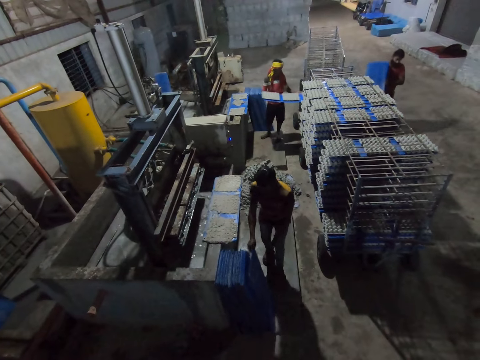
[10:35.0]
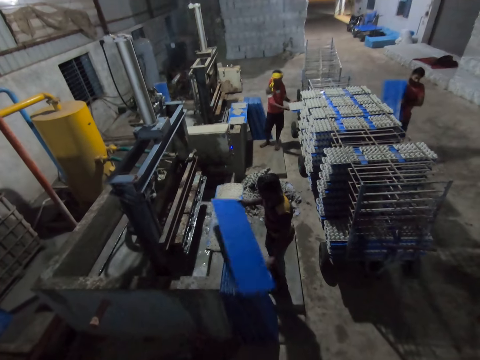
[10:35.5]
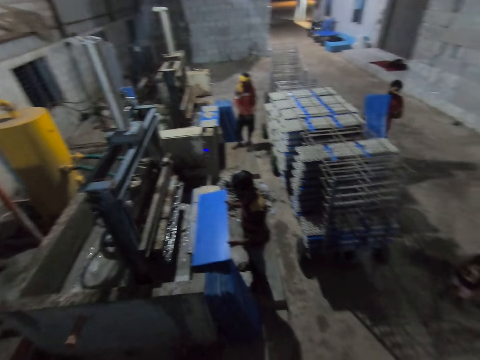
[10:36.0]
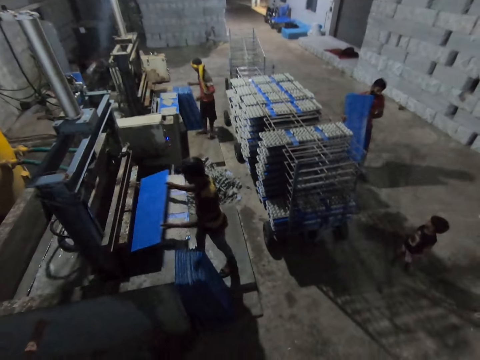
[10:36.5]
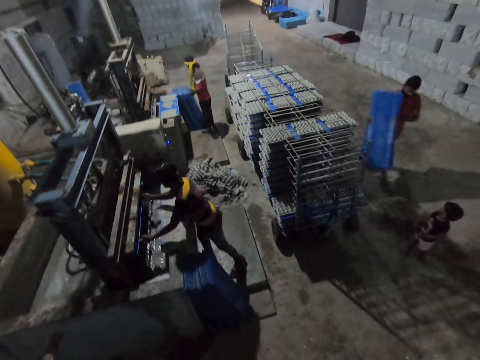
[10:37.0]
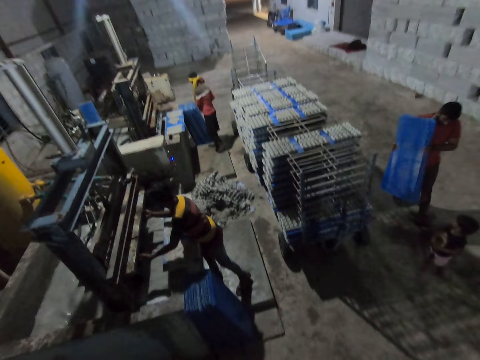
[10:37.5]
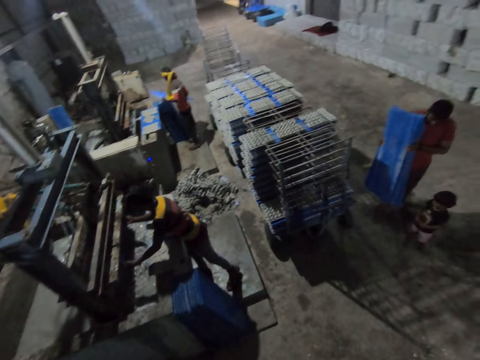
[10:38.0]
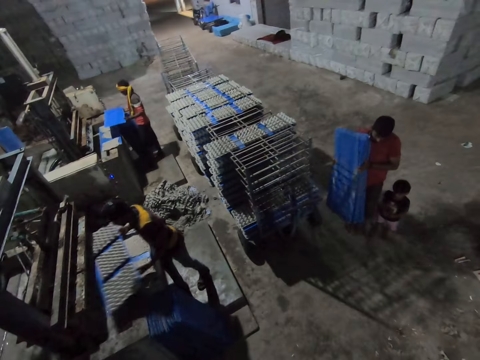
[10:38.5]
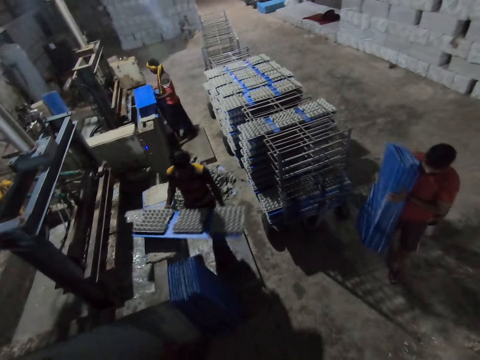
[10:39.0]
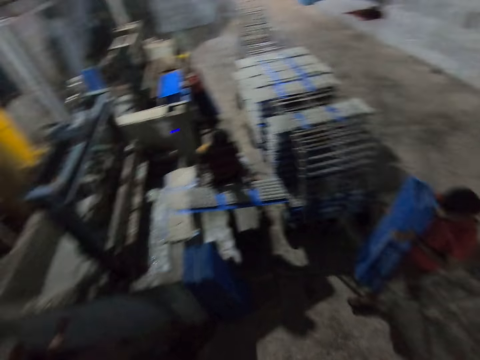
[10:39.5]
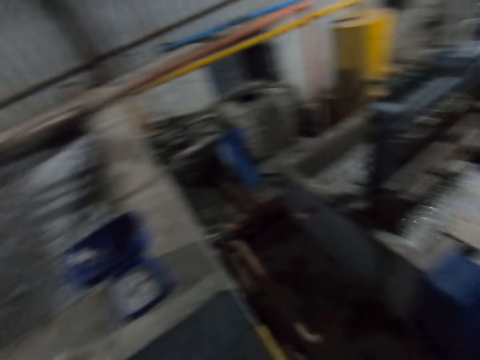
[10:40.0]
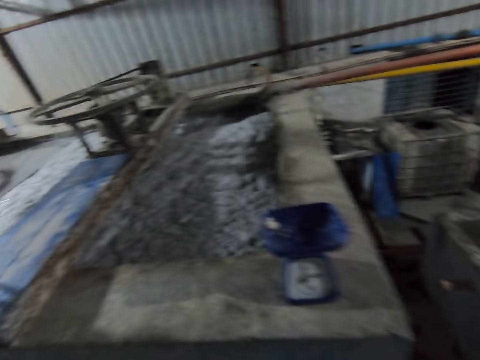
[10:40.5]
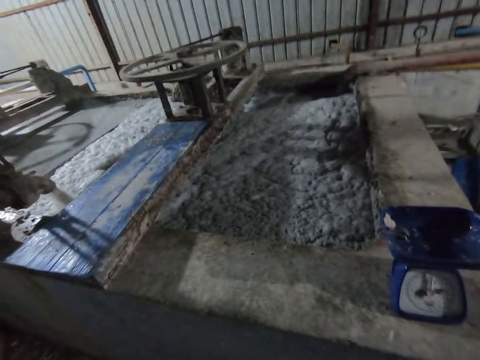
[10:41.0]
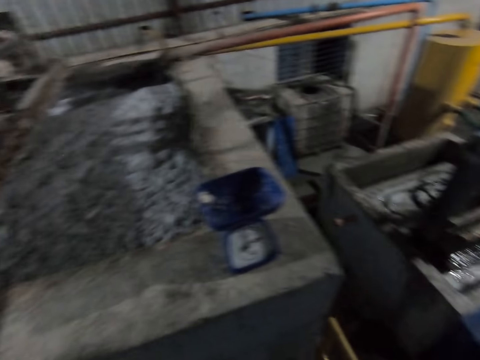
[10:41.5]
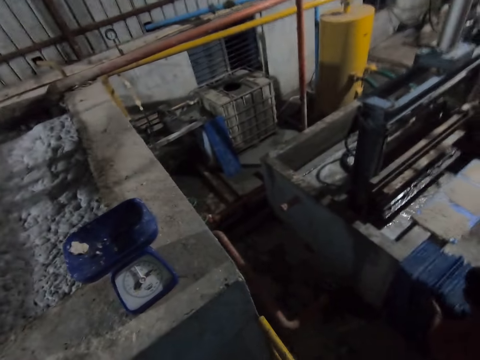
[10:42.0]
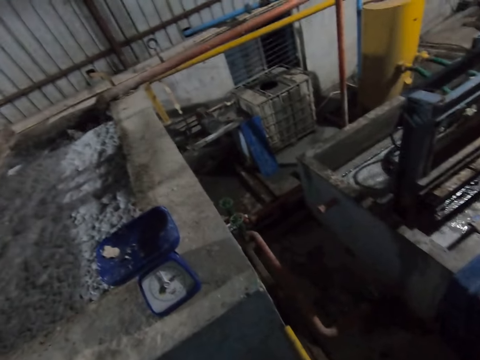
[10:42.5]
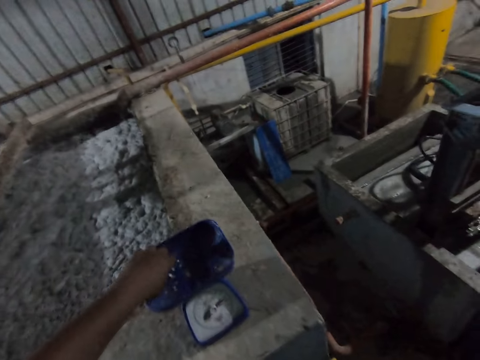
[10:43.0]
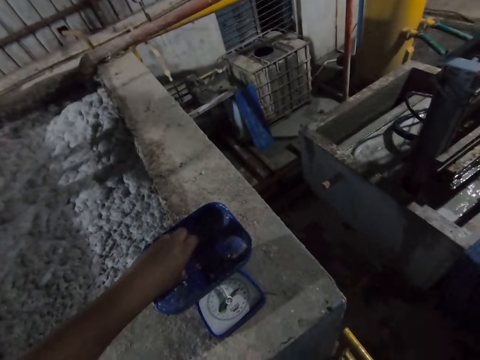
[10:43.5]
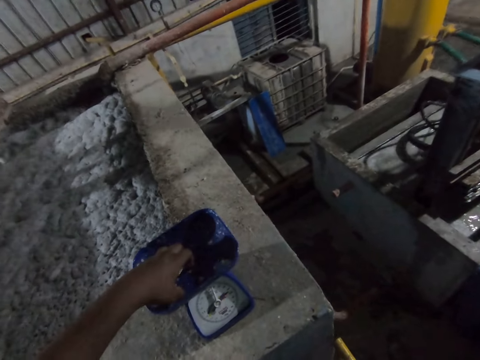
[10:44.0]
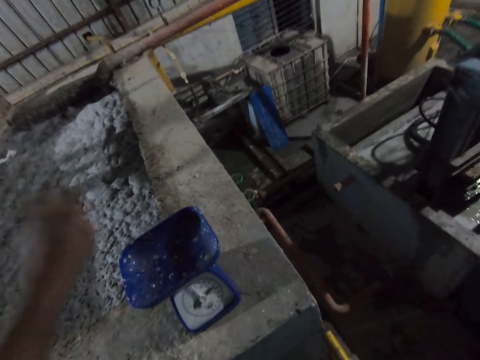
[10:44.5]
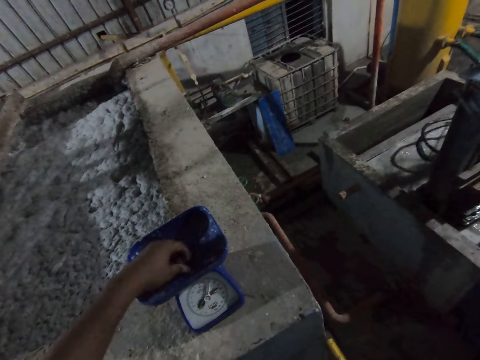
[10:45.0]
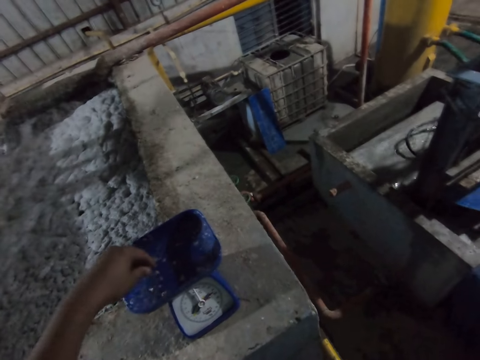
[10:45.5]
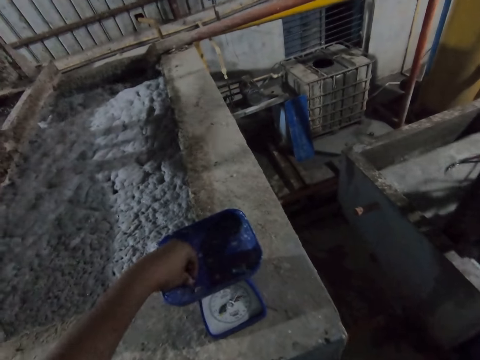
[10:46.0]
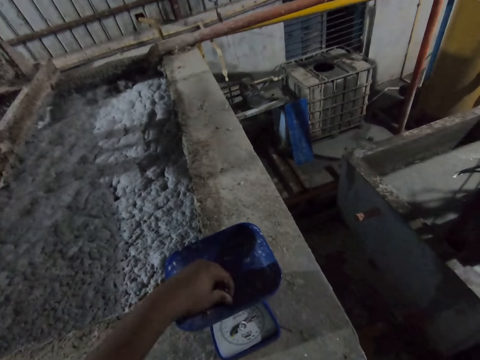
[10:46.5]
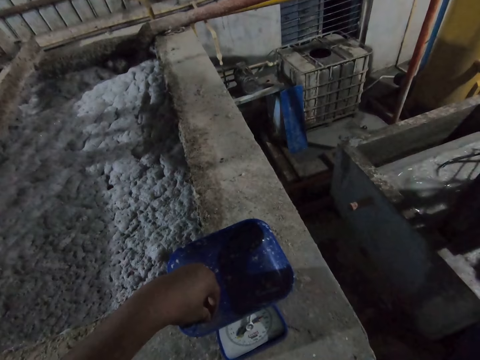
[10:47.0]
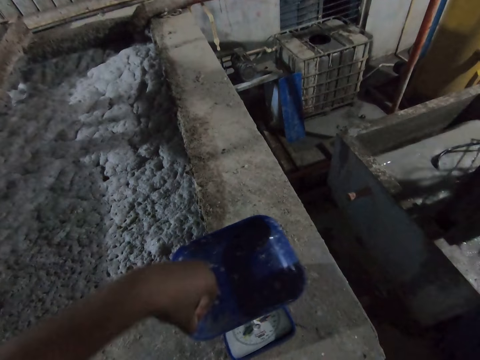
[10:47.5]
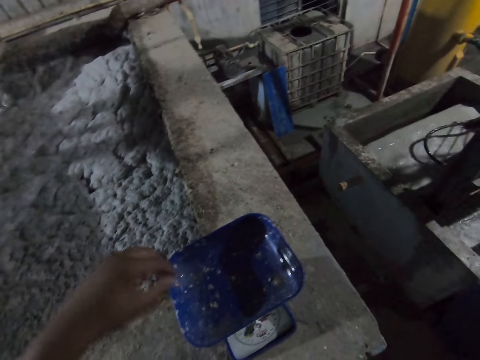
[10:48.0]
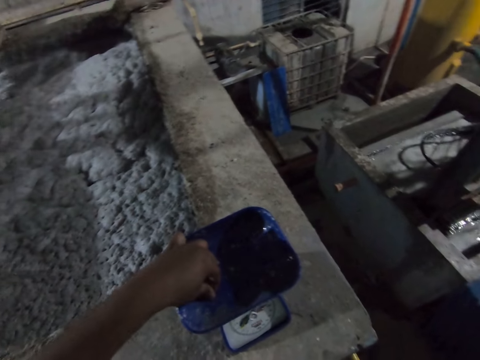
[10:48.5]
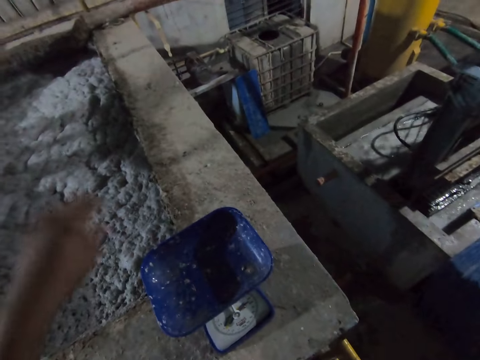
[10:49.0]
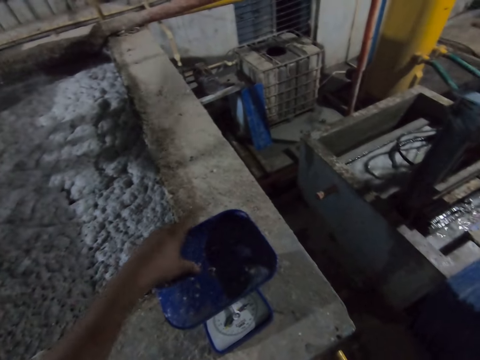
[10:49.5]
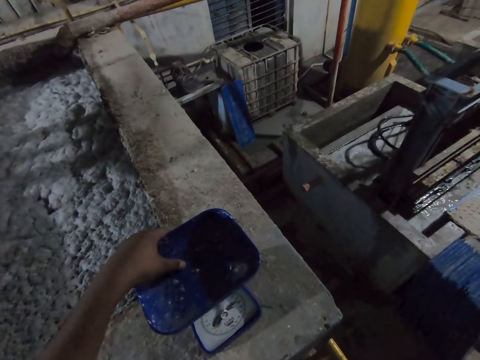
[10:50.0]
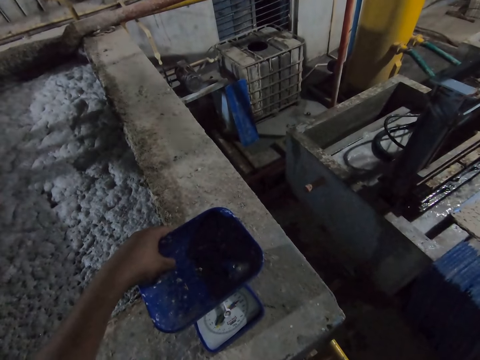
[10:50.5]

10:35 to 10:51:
A man walks towards another man. A third man drops the polypropylene plastic in the rack with both hands. The second man drops the polypropylene plastic on the egg crate making machine with both hands, picks the polypropylene plastic from the egg crate making machine with both hands, and puts the polypropylene plastic into the egg crate making machine with both hands. The third man picks the polypropylene plastic from the floor with both hands. The second man removes the polypropylene plastic from the egg crate making machine with both hands. The third man puts the polypropylene plastic into the egg crate making machine with both hands. The second man drops the polypropylene plastic in the rack with both hands. The camera wearer looks around. The first man drops the polypropylene plastic on the floor with both hands. The camera wearer picks some bits of paper from a weighing scale with his left hand. He throws the bits of paper in the egg crate making machine with his left hand. He picks some bits of paper from the weighing scale with his left hand. He throws the bits of paper in the egg crate making machine with his left hand. He picks some bits of paper from the weighing scale with his left hand. He throws the bits of paper in the egg crate making machine with his left hand. He picks some bits of paper from the weighing scale with his left hand.

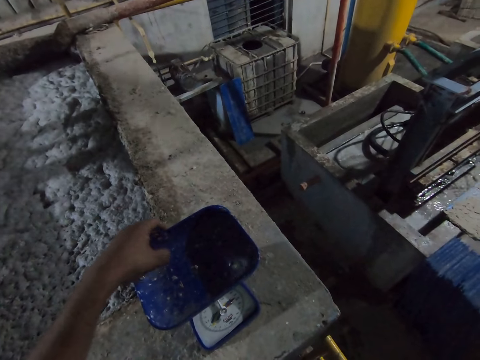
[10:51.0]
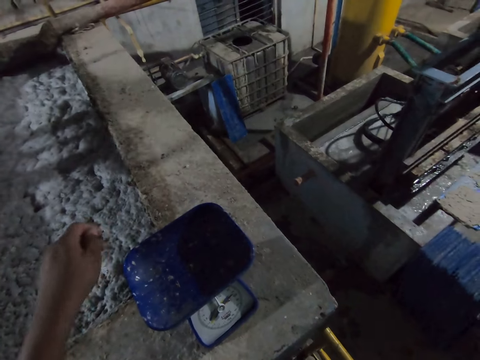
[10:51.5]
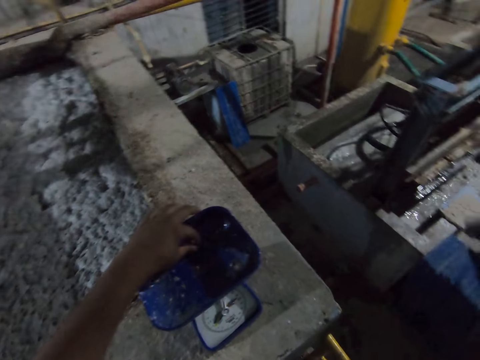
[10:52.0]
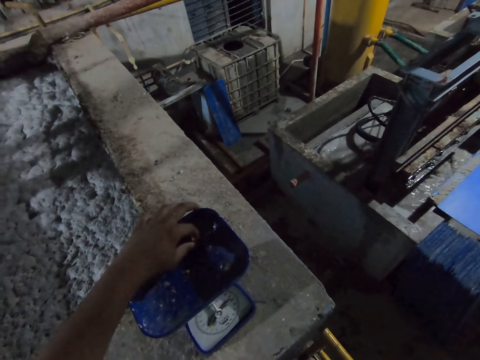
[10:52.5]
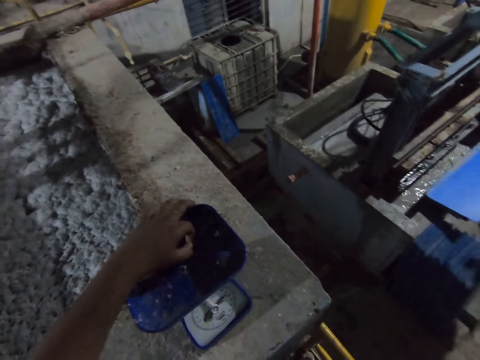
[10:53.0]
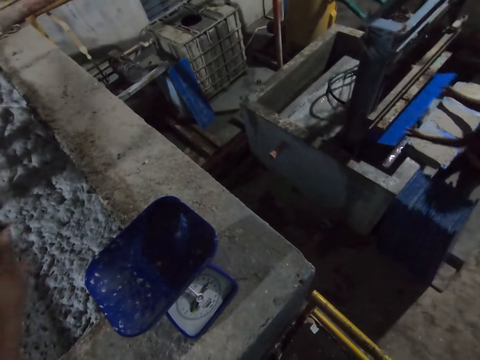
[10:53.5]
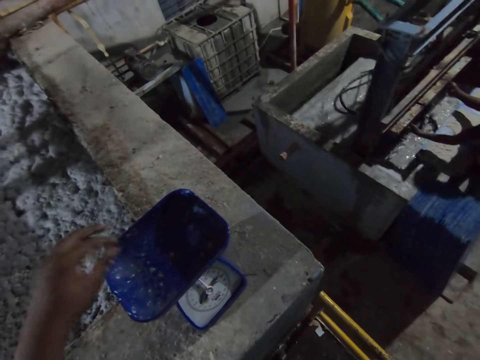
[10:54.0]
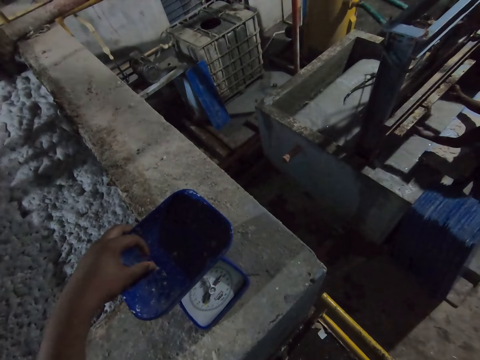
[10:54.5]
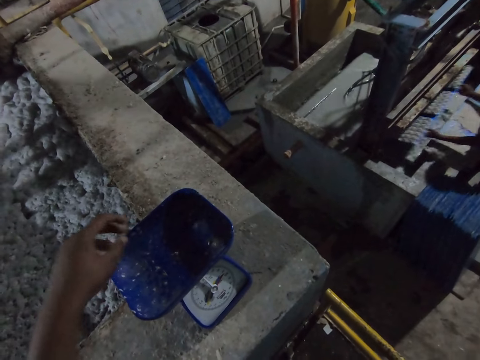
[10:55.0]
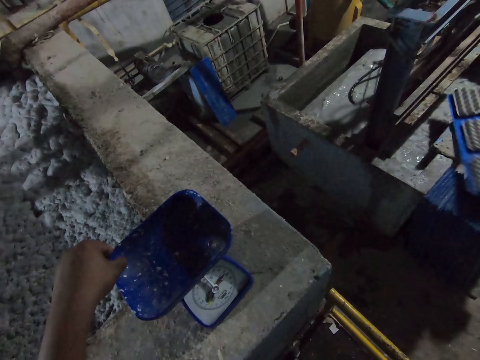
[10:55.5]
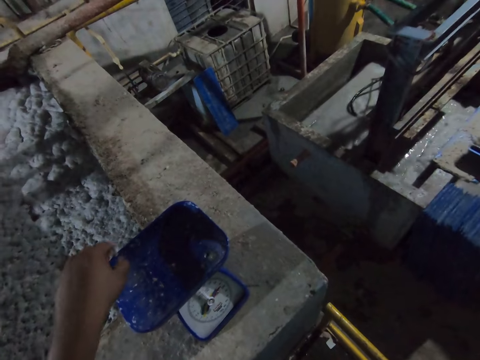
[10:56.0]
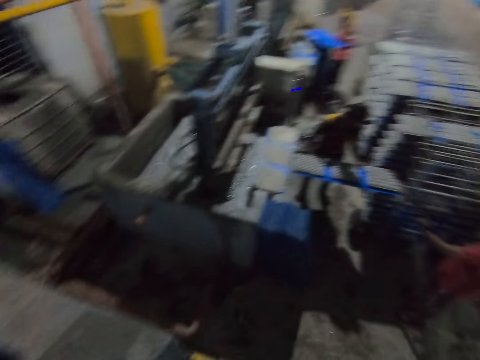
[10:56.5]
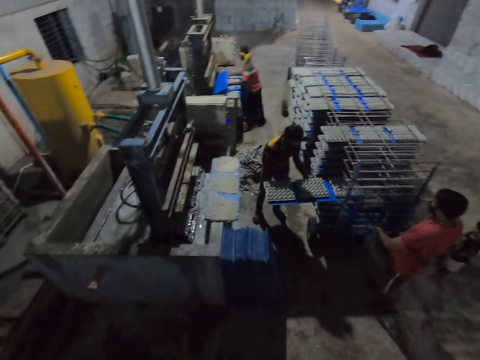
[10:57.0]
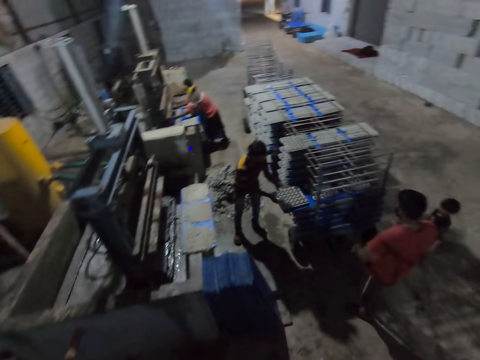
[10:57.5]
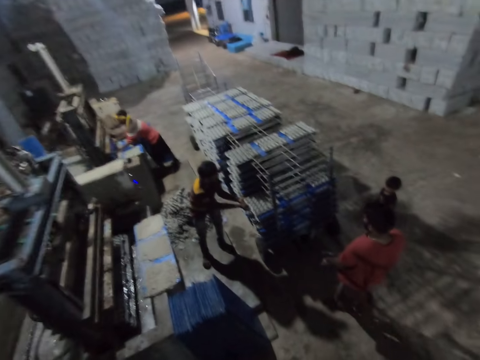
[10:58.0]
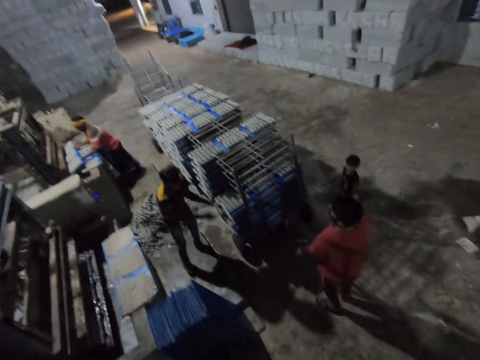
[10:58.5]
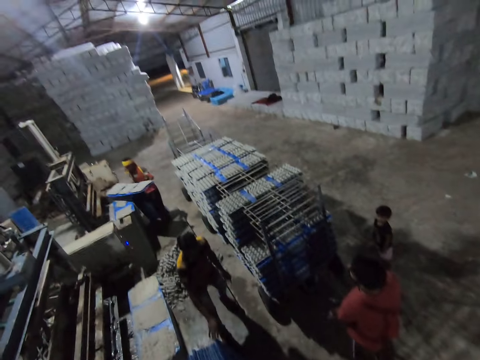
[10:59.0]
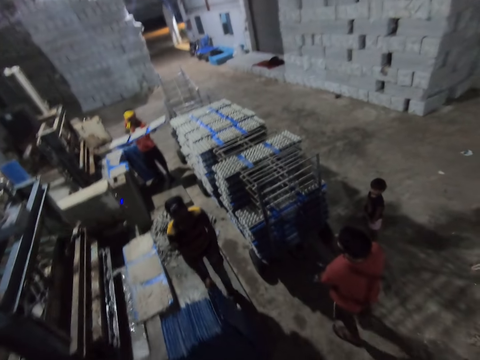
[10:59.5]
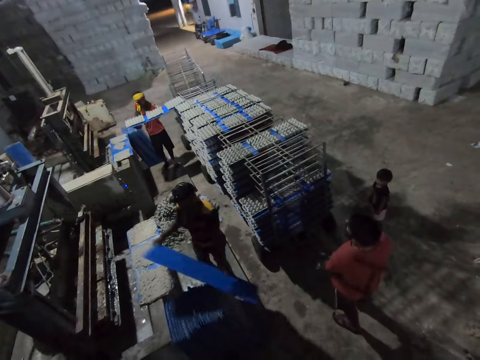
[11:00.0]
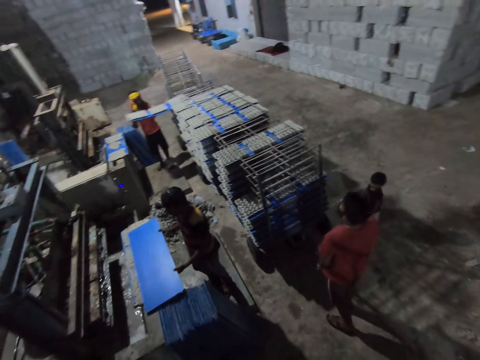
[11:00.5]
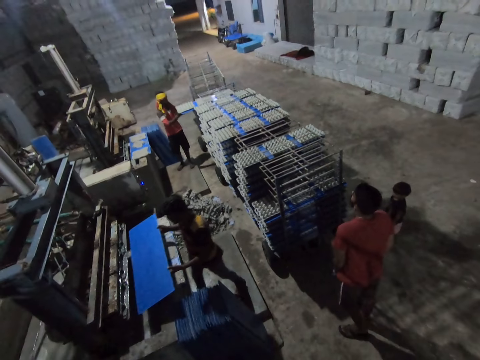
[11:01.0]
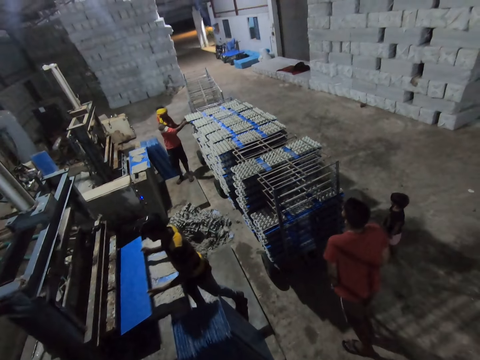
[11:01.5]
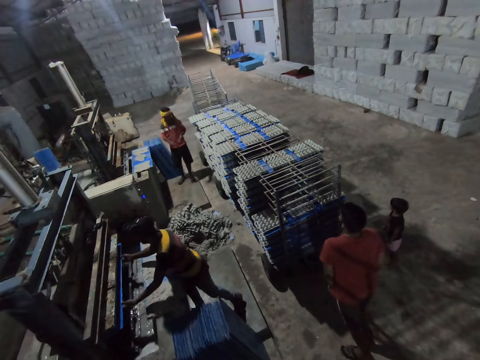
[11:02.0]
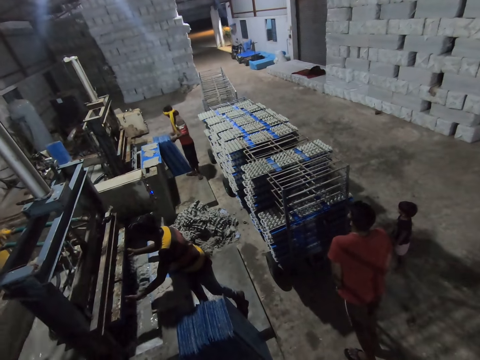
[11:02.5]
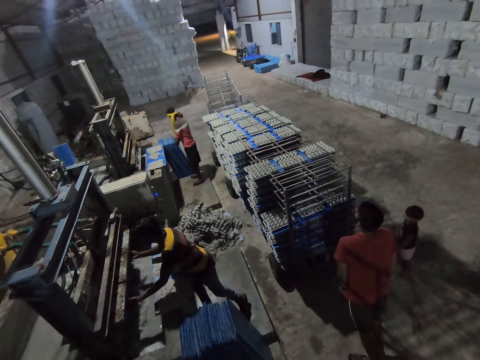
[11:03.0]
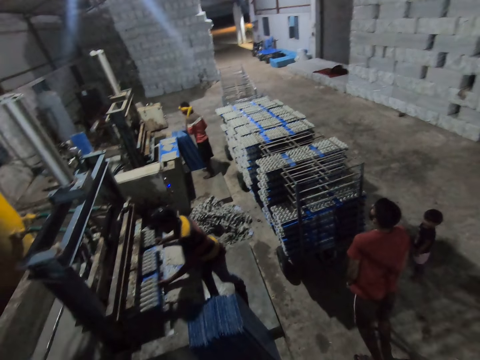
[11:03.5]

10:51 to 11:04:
The camera wearer throws the bits of paper in the egg crate making machine with his left hand. He picks some bits of paper from the weighing scale with his left hand. A man drops the polypropylene plastic on the egg crate making machine with both hands, picks the polypropylene plastic from the egg crate making machine with both hands, and puts the polypropylene plastic into the egg crate making machine with both hands. The camera wearer throws the bits of paper in the egg crate making machine with his left hand. He picks some bits of paper from the weighing scale with his left hand. The man removes the polypropylene plastic from the egg crate making machine with both hands and drops the polypropylene plastic in the rack with both hands. Another man puts the polypropylene plastic into the egg crate making machine with both hands. The camera wearer looks around. A third man holds the rack with both hands. The first man picks the polypropylene plastic from the floor with both hands. The second man drops the polypropylene plastic in the rack with both hands. The first man drops the polypropylene plastic on the egg crate making machine with both hands, picks the polypropylene plastic from the egg crate making machine with both hands, and puts the polypropylene plastic into the egg crate making machine with both hands. The second man picks the polypropylene plastic from the floor with both hands.
